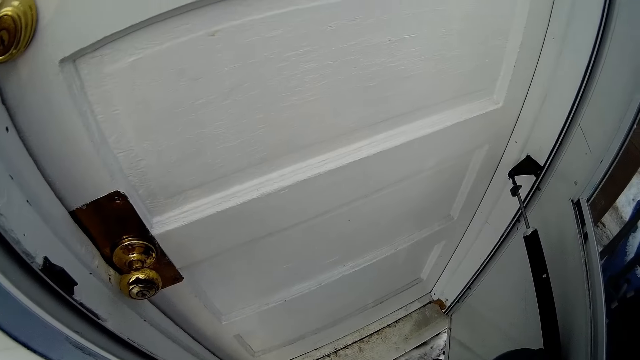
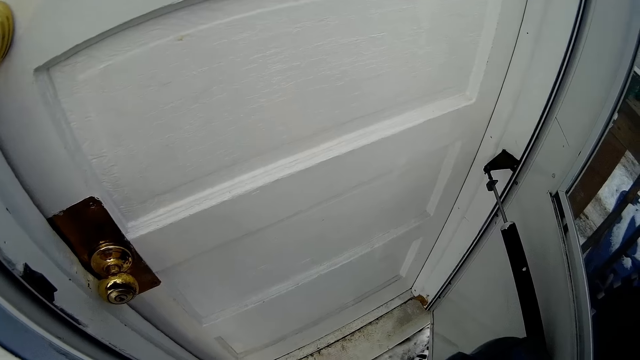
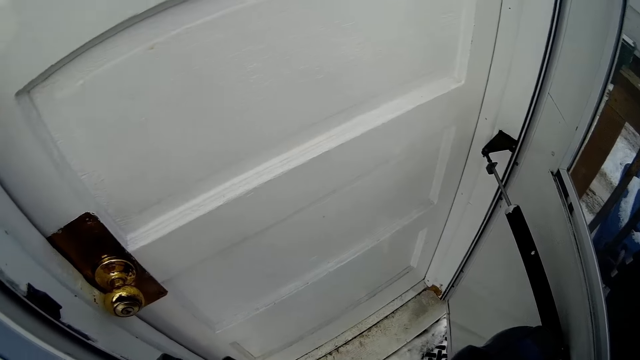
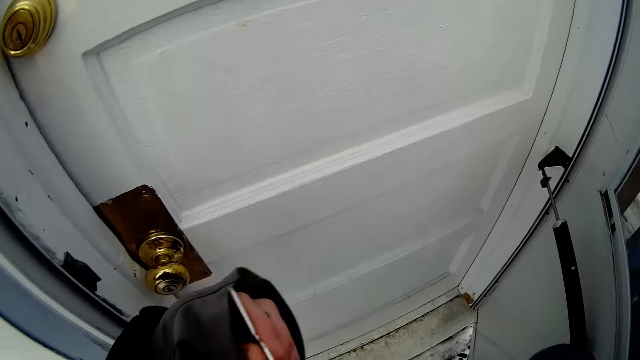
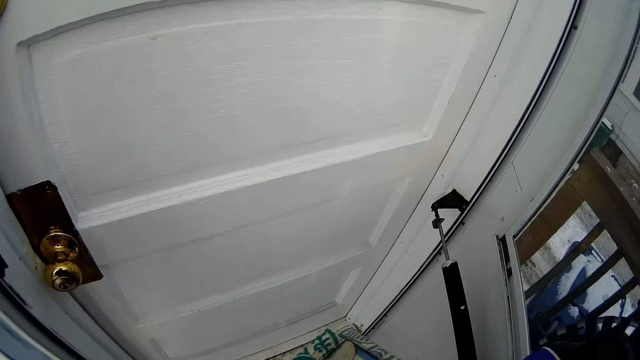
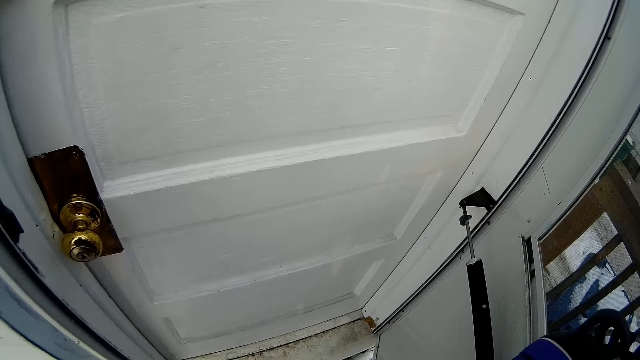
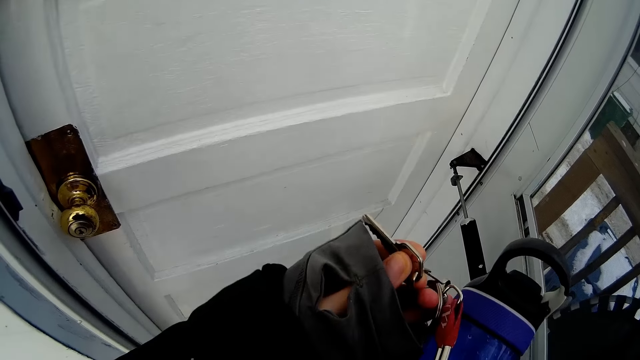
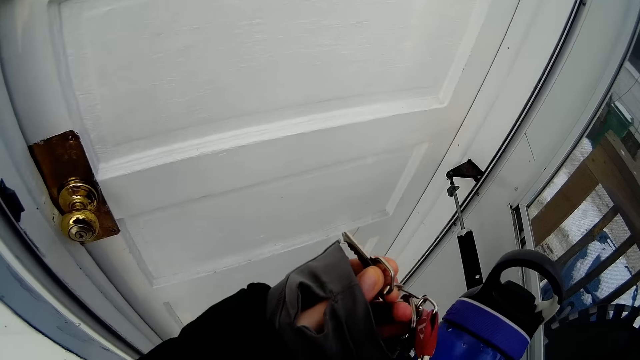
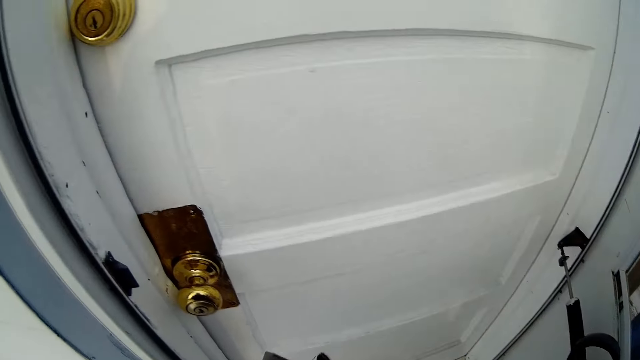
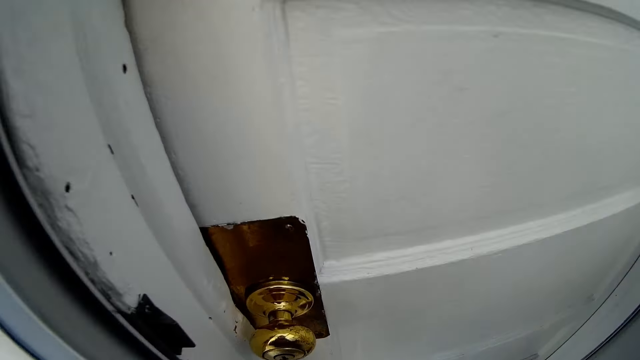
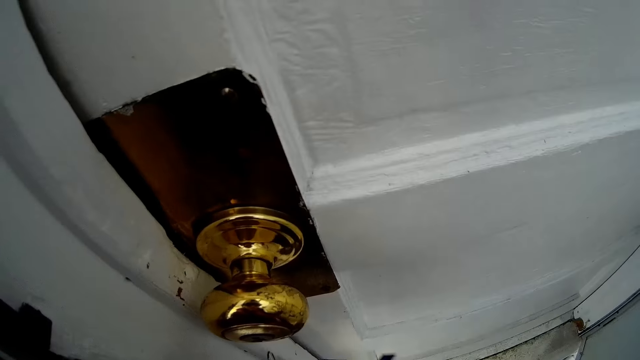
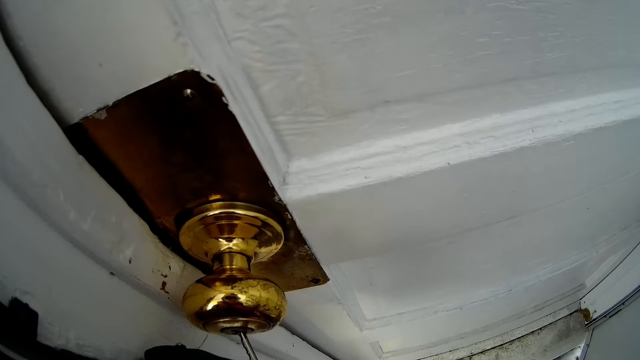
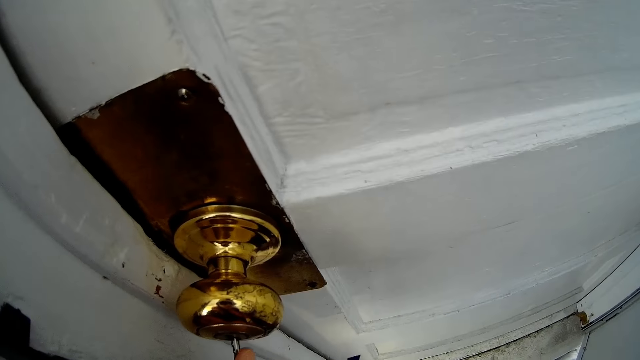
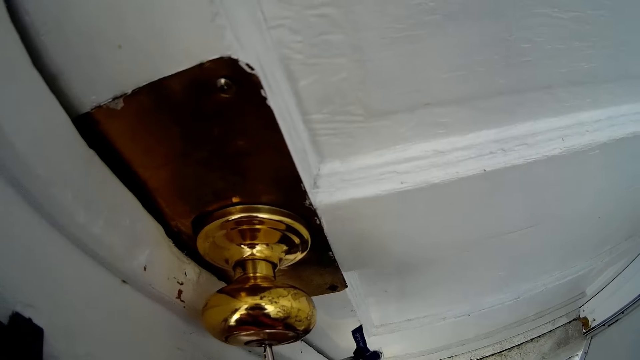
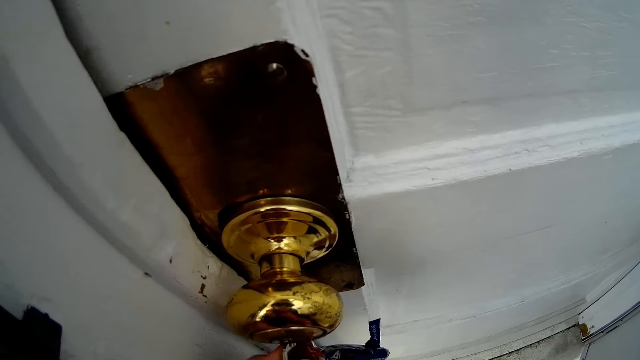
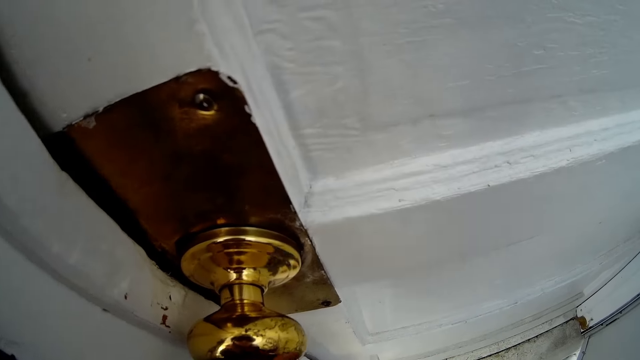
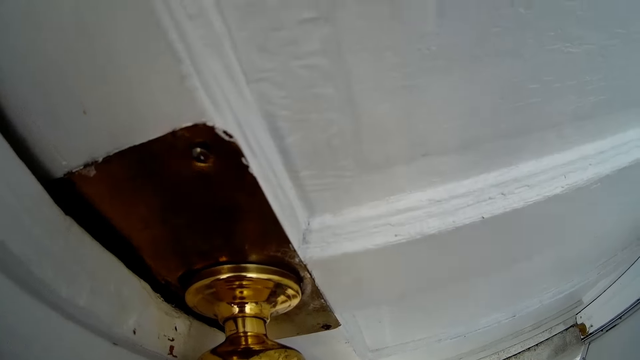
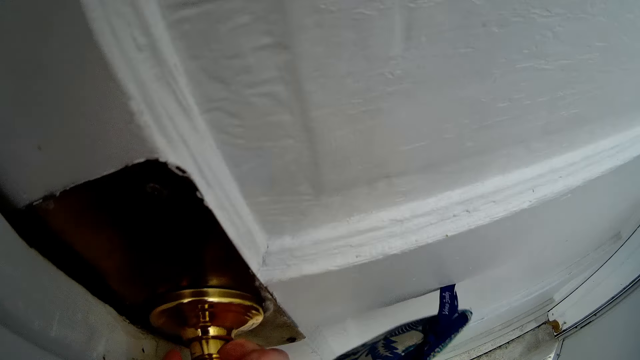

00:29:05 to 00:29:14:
The camera wearer removes a bunch of keys from the backpack with his left hand. He unlocks the door. He inserts a key into the keyhole of the door with his left hand.

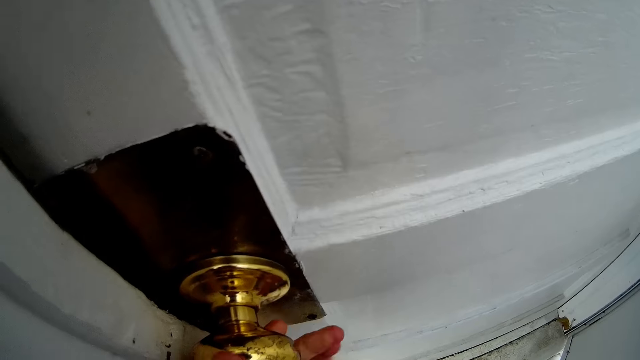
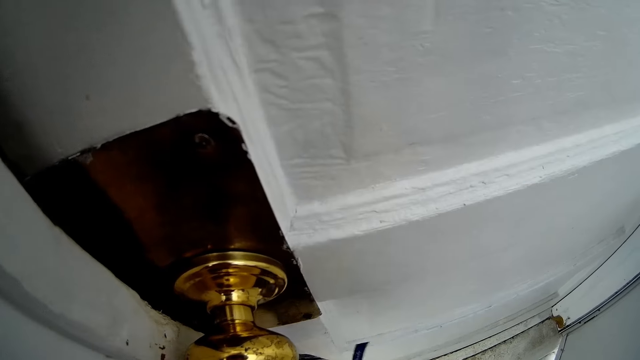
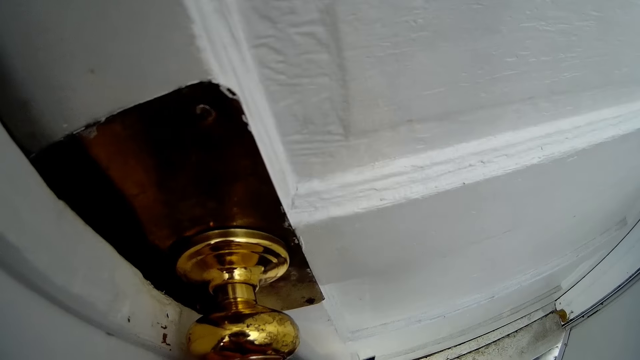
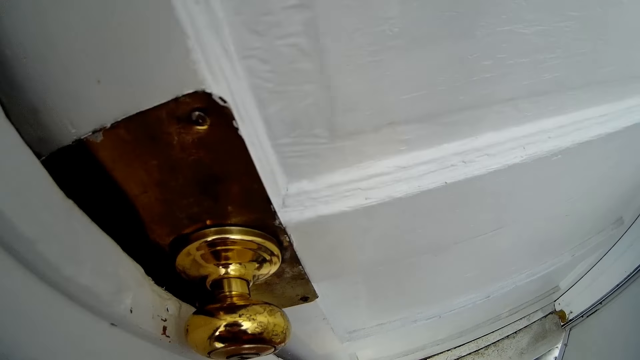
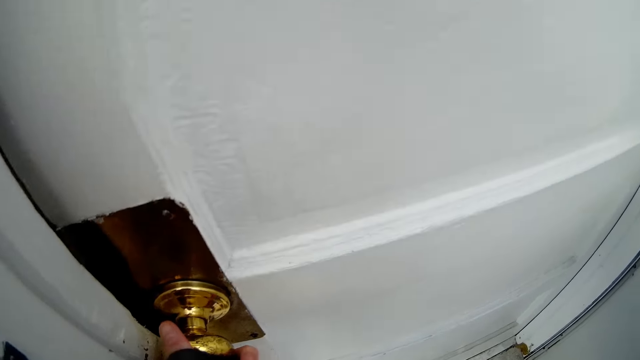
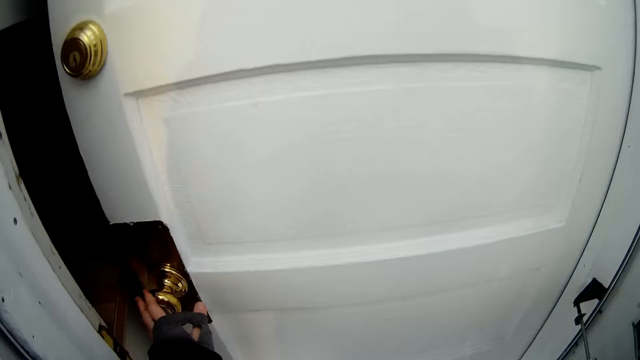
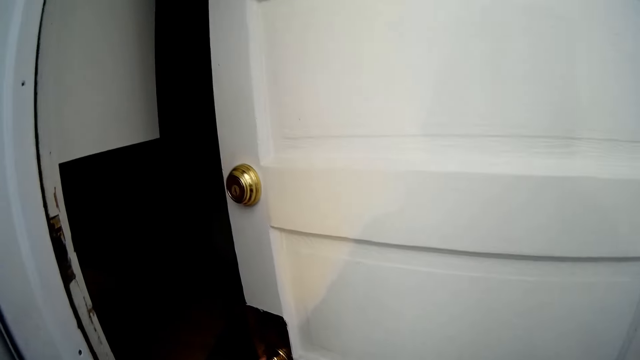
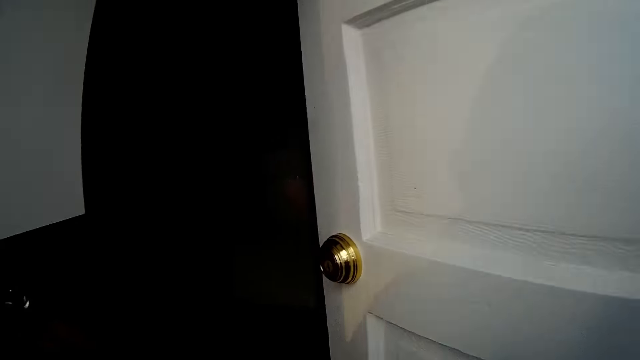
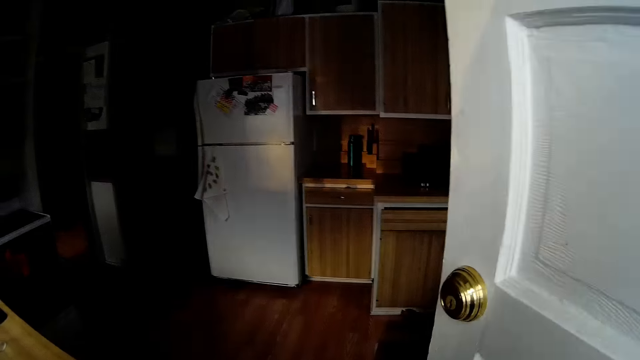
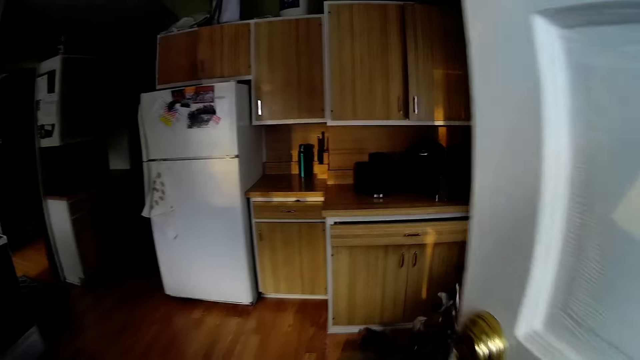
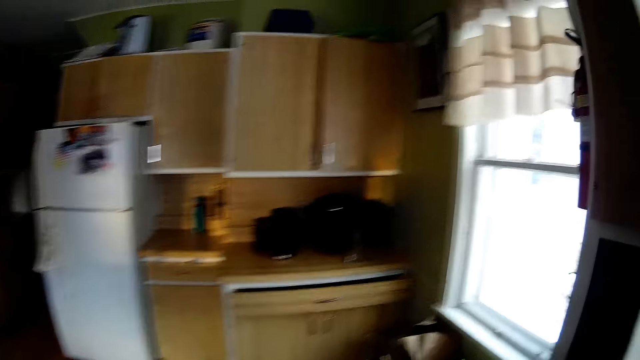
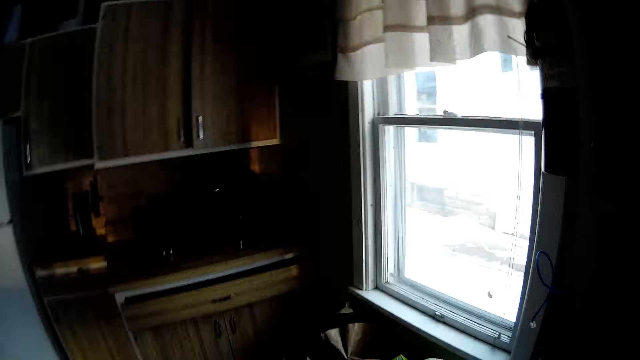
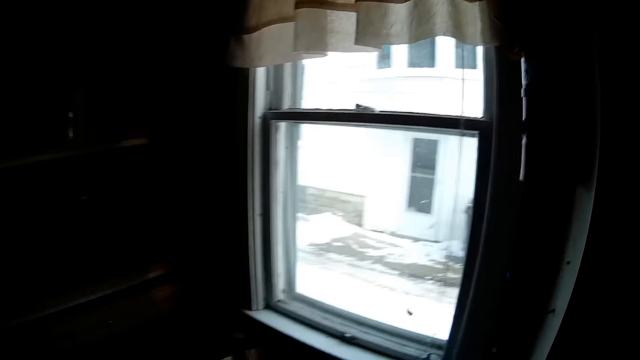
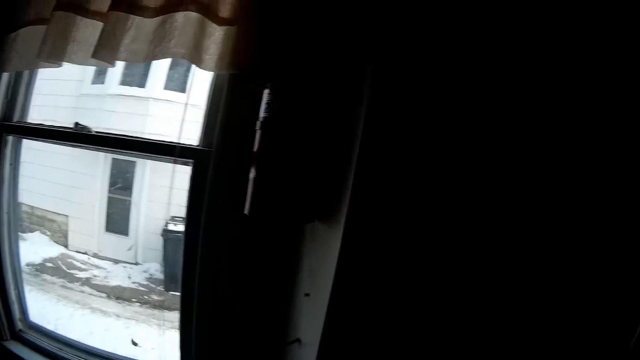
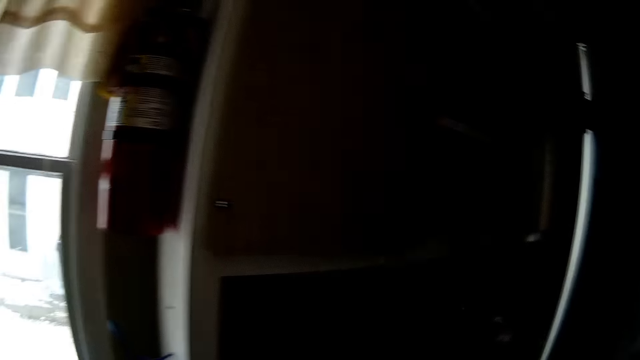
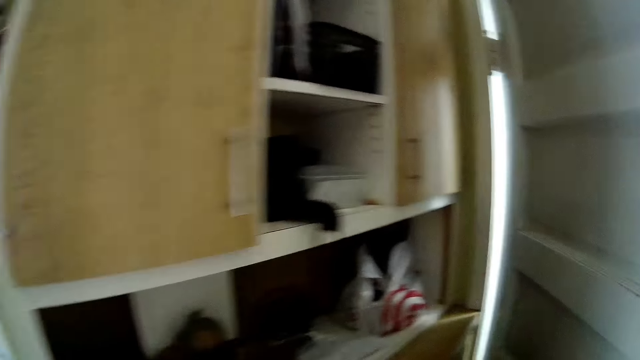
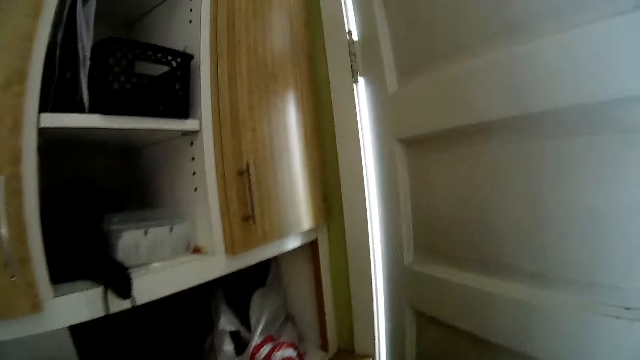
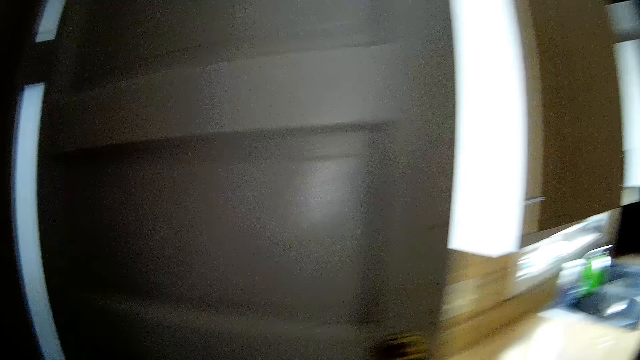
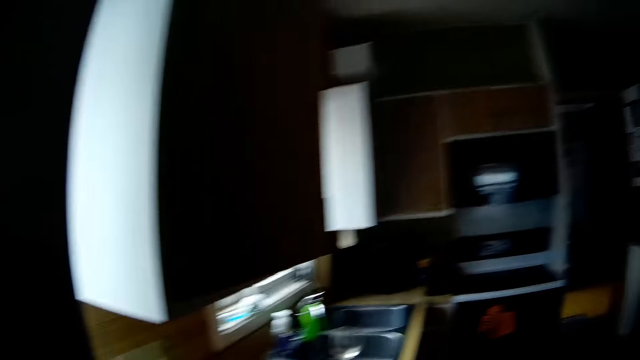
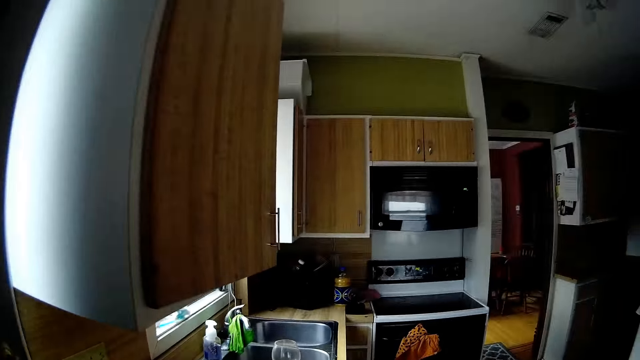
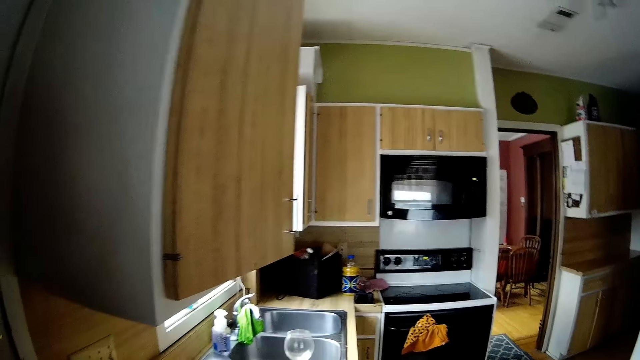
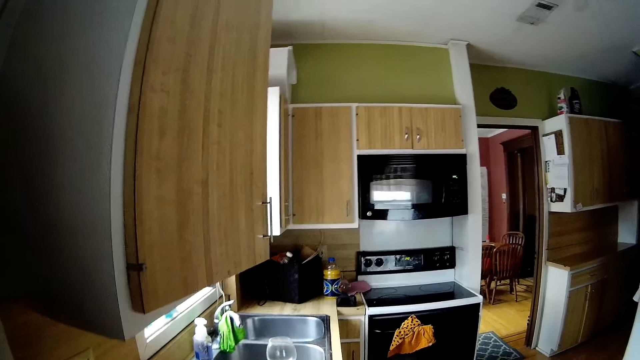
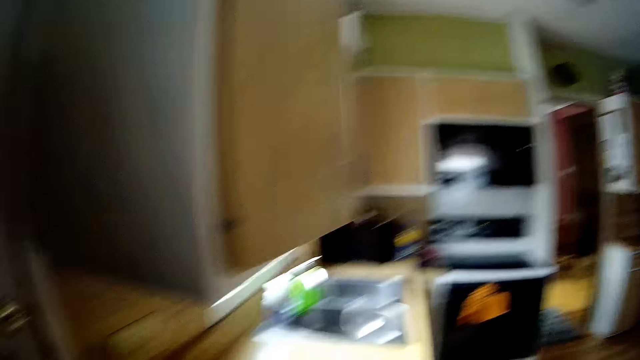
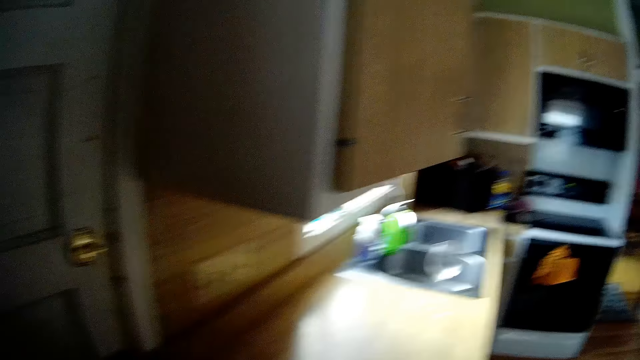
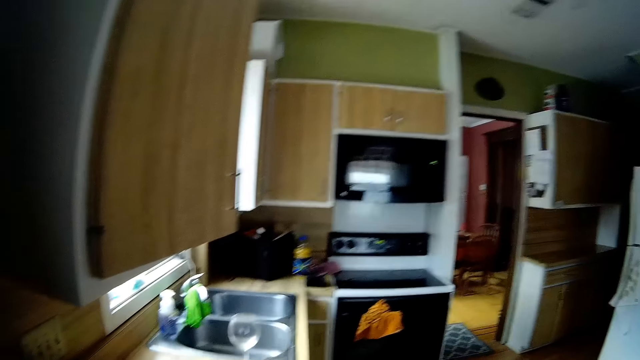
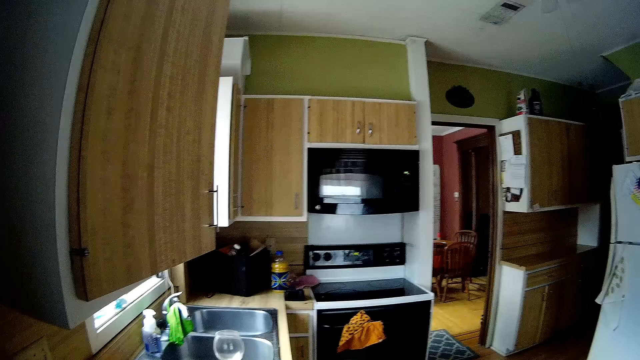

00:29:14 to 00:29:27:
The camera wearer opens the door with his left hand. He walks in the house. He walks into a kitchen. He turns around. He closes the door with his left hand.
